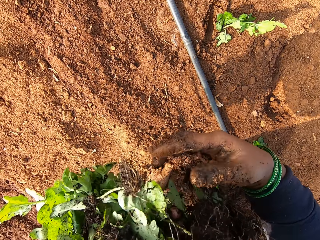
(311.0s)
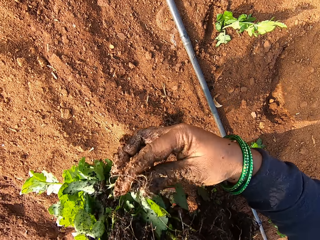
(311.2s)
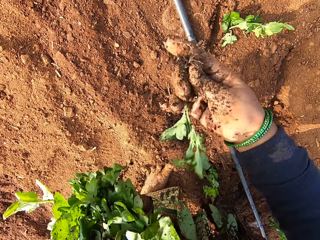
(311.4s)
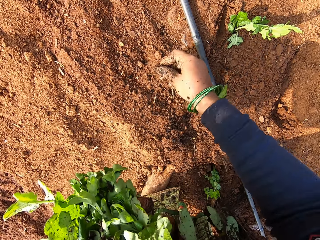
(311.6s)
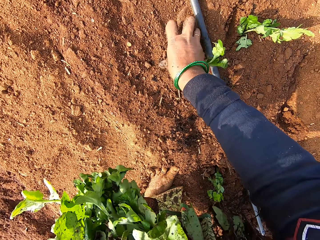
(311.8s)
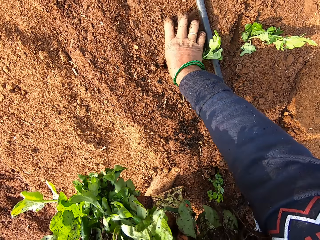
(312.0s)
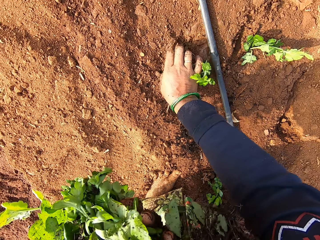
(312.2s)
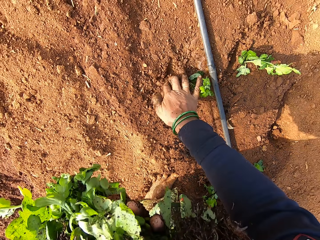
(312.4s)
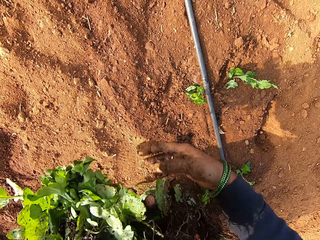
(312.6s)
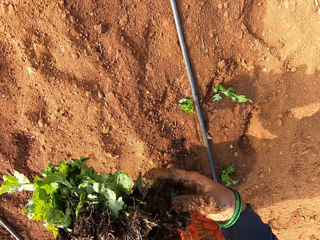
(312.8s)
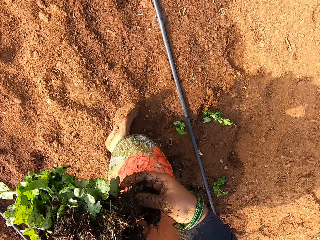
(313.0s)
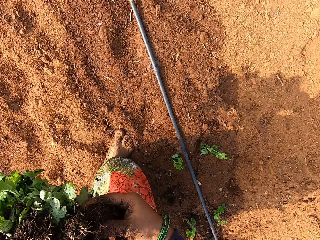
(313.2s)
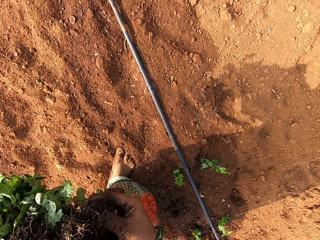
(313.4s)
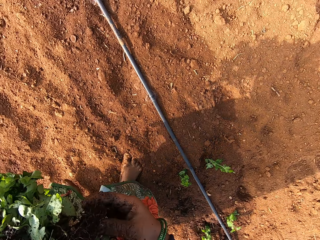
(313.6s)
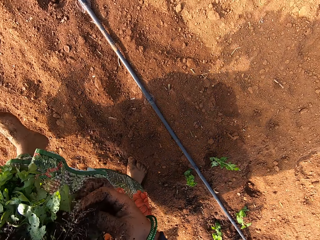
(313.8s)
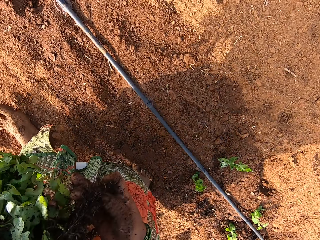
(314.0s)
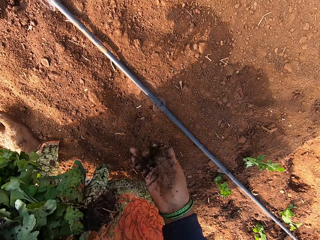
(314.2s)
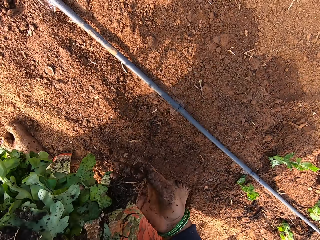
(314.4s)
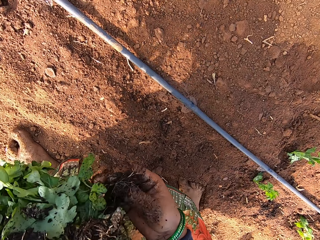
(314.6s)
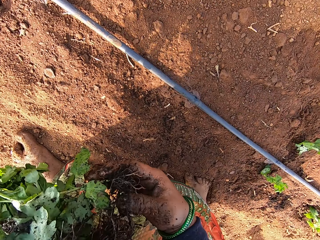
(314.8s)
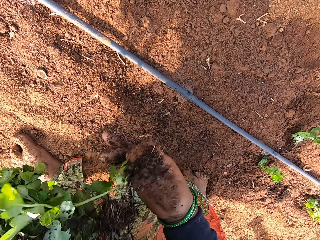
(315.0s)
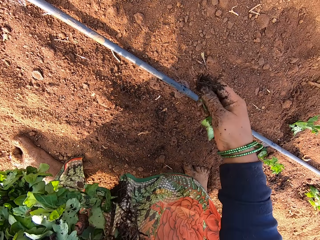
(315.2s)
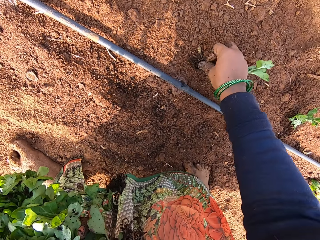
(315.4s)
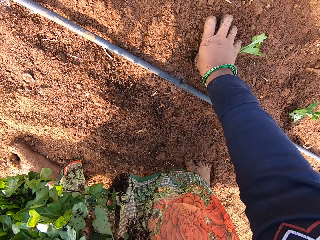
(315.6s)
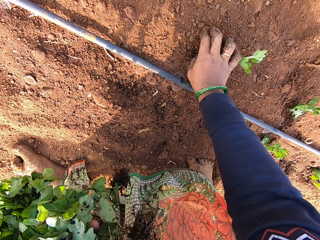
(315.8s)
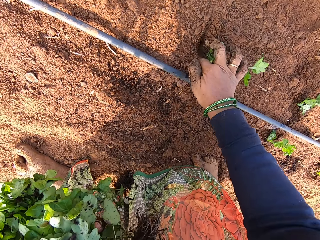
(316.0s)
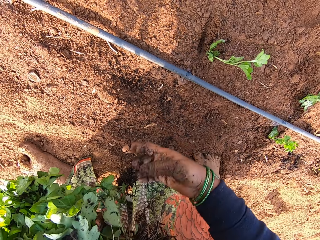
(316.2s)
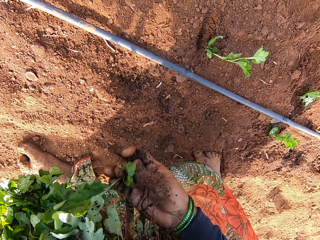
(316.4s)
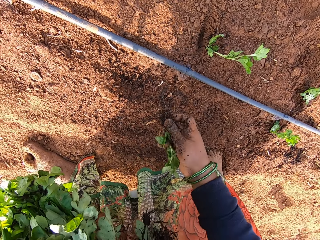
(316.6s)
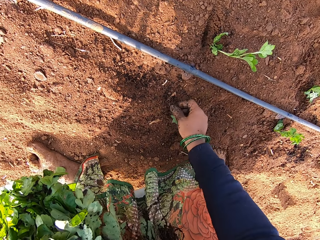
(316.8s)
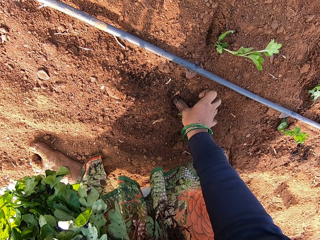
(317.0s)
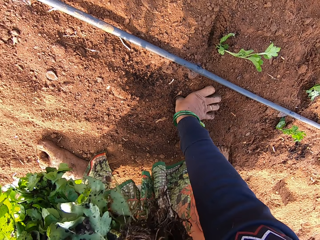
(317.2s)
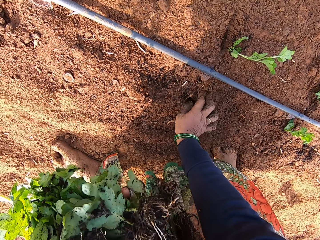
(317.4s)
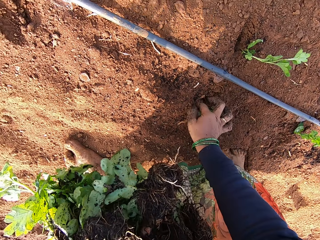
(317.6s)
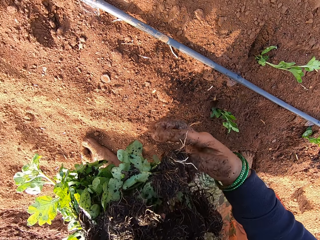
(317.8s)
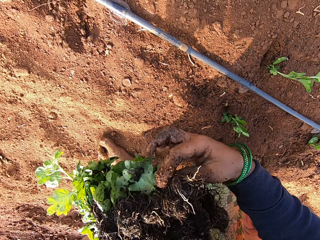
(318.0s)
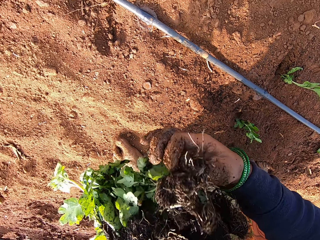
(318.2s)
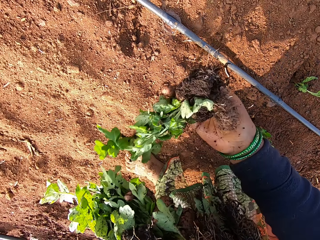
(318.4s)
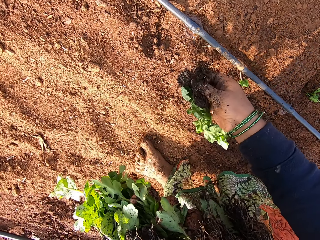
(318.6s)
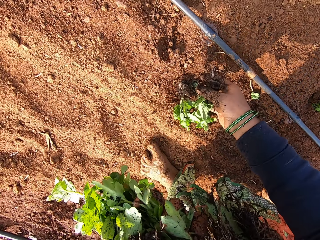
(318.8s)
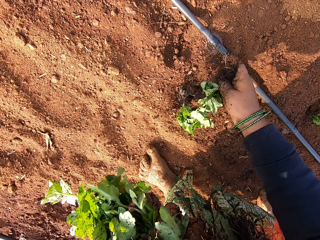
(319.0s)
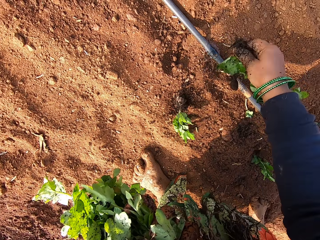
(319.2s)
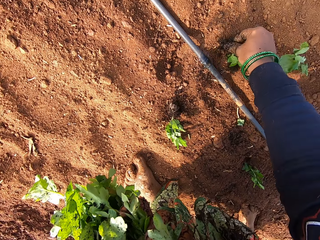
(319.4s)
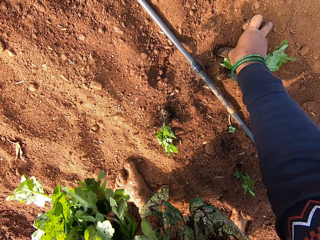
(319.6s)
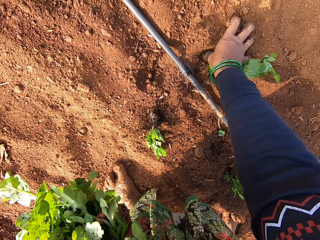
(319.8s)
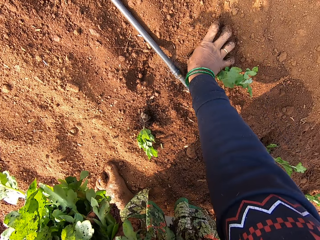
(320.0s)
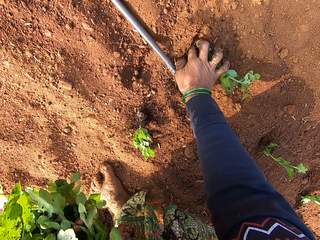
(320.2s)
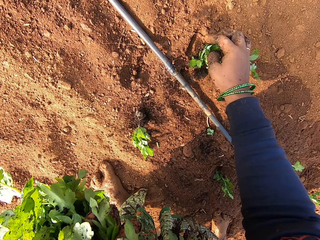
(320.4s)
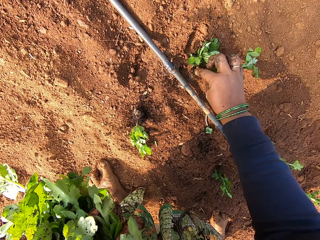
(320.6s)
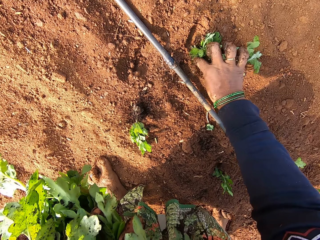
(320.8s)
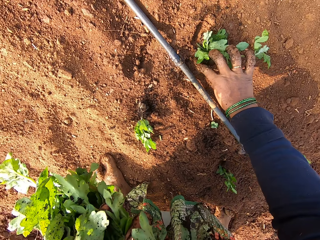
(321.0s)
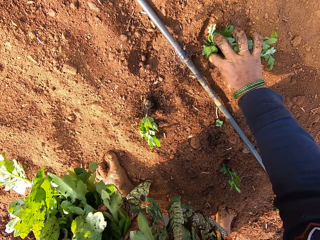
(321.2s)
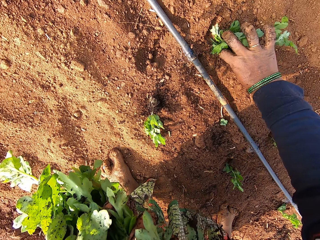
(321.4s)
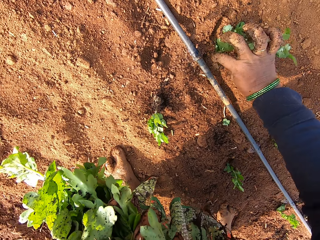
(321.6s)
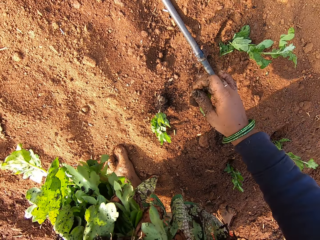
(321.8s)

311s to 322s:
The camera wearer takes a plant from her left hand with her right hand. She inserts the plant in her right hand into the ground with her right thumb. She walks on the field. She takes a plant from her left hand with her right hand. She inserts the plant in her right hand into the ground with her right thumb. She takes a plant from her left hand with her right hand. She inserts the plant in her right hand into the ground with her right thumb. She takes two plants from her left hand with her right hand. She drops a plant in her right hand on the ground. She inserts the plant in her right hand into the ground with her right thumb.

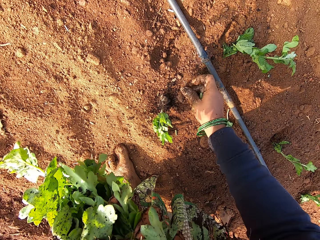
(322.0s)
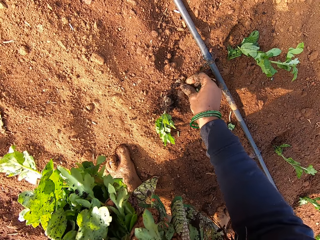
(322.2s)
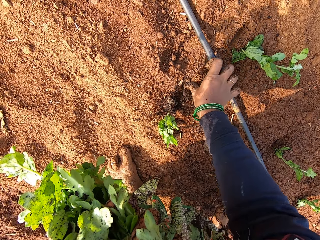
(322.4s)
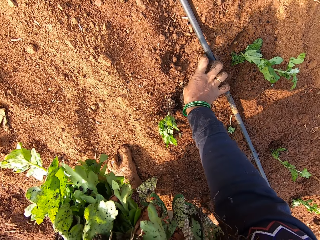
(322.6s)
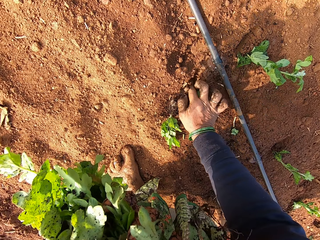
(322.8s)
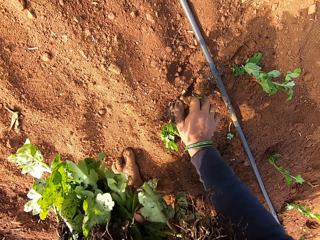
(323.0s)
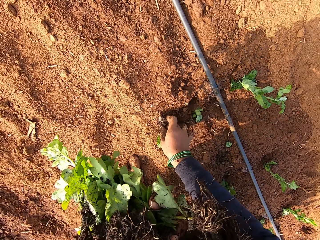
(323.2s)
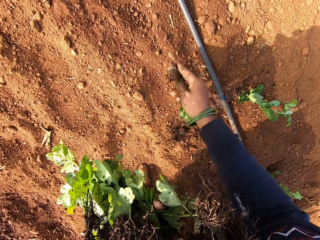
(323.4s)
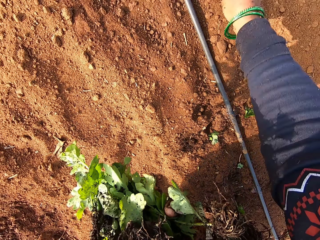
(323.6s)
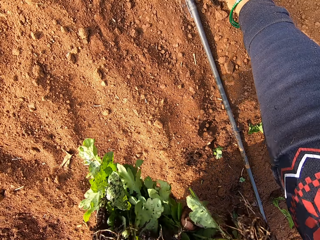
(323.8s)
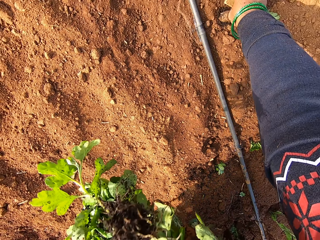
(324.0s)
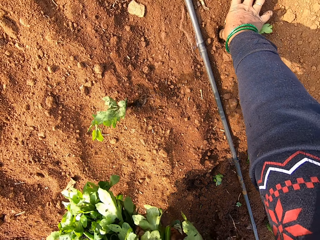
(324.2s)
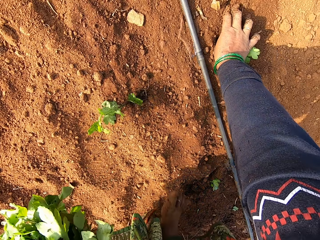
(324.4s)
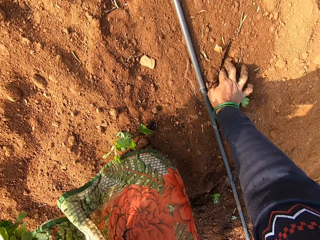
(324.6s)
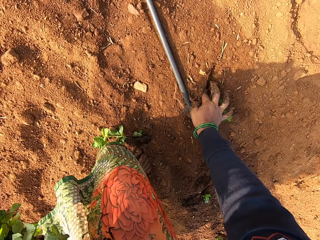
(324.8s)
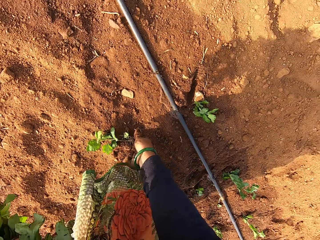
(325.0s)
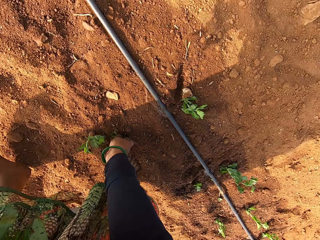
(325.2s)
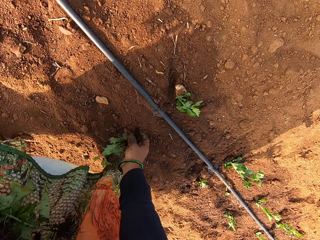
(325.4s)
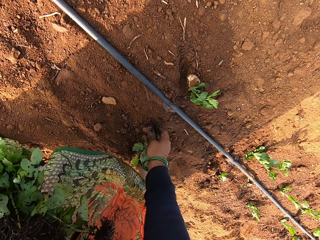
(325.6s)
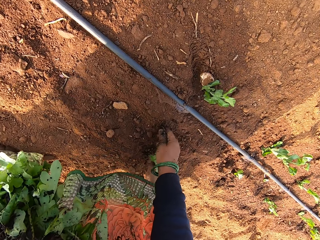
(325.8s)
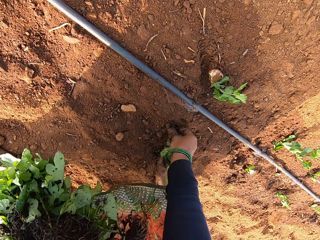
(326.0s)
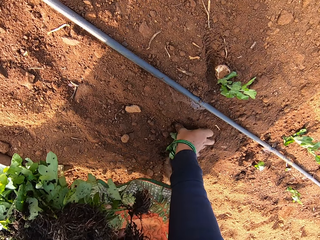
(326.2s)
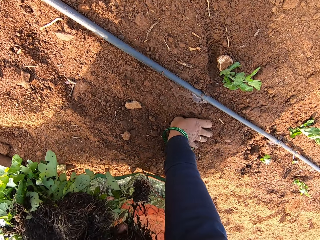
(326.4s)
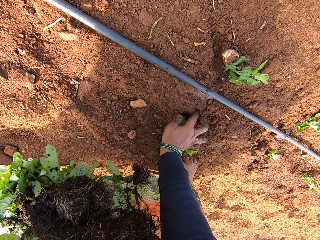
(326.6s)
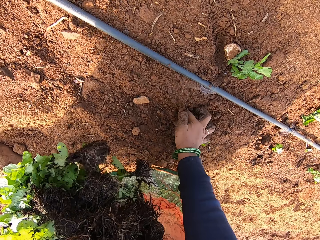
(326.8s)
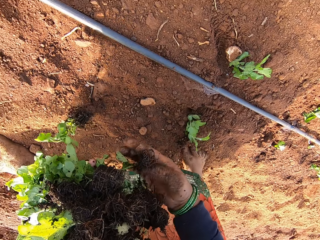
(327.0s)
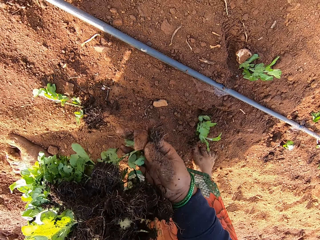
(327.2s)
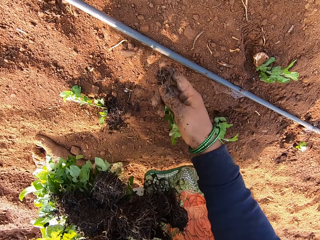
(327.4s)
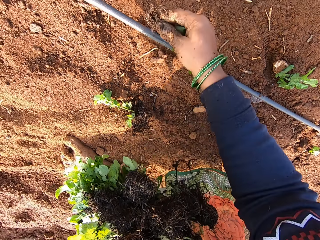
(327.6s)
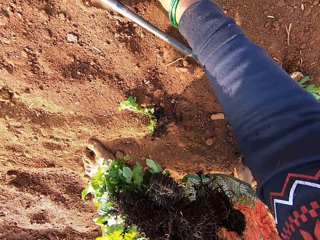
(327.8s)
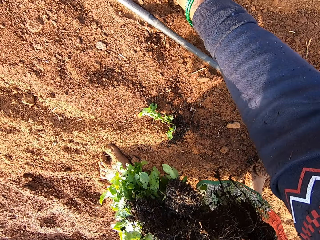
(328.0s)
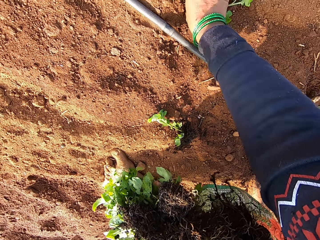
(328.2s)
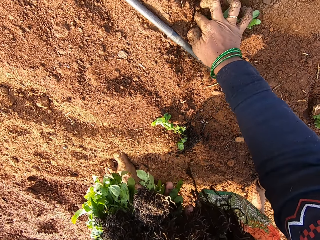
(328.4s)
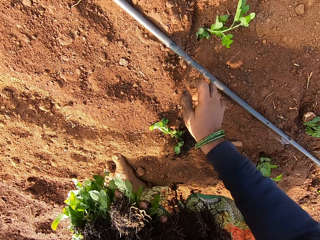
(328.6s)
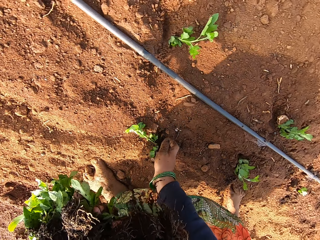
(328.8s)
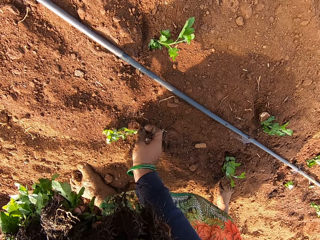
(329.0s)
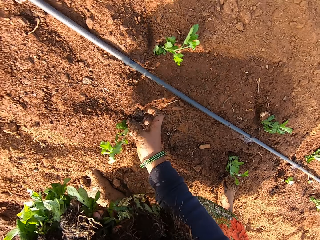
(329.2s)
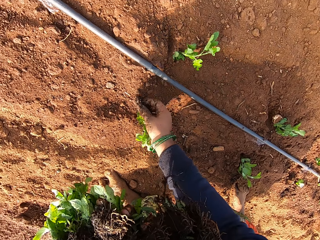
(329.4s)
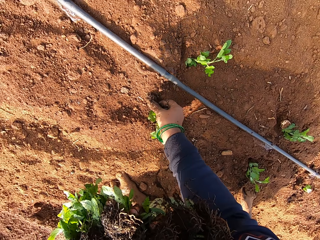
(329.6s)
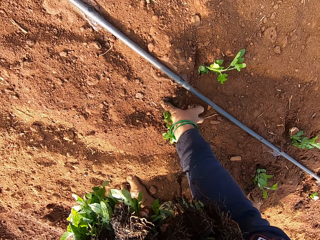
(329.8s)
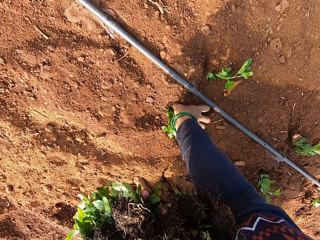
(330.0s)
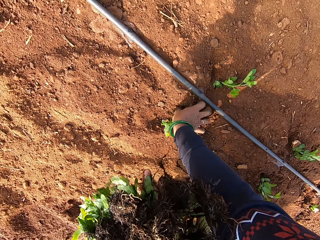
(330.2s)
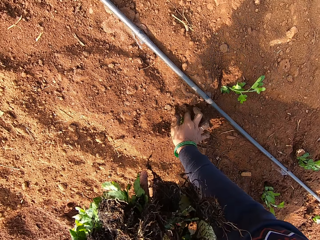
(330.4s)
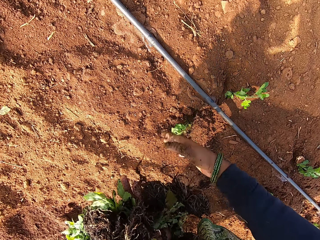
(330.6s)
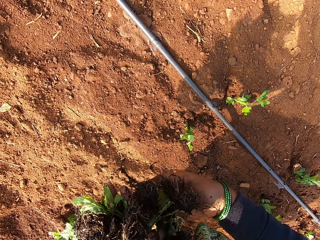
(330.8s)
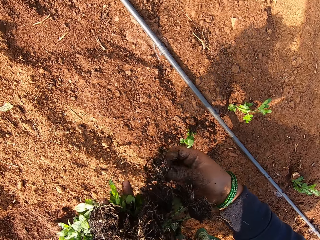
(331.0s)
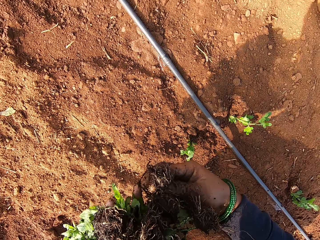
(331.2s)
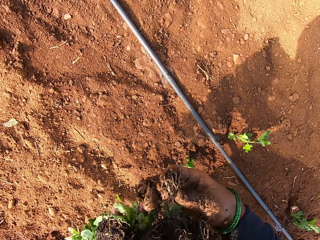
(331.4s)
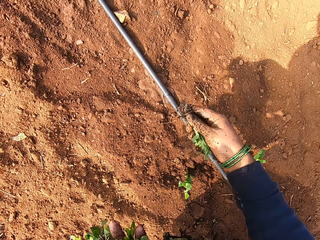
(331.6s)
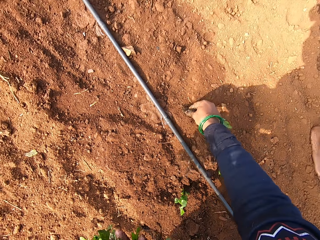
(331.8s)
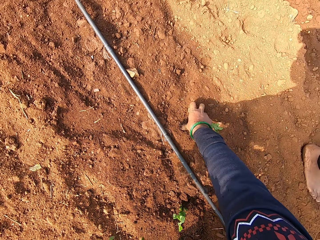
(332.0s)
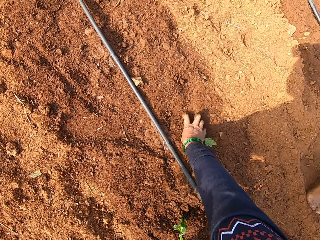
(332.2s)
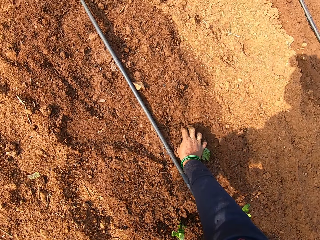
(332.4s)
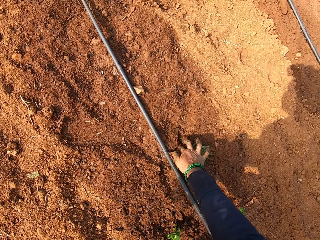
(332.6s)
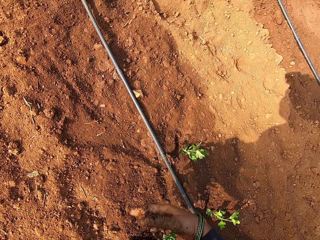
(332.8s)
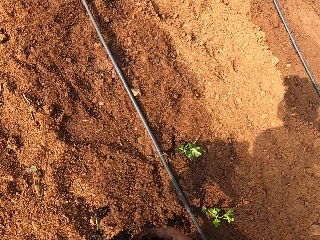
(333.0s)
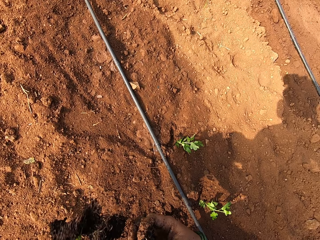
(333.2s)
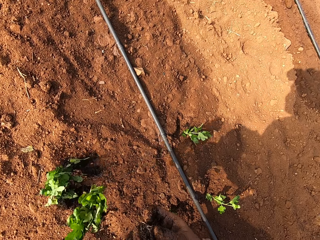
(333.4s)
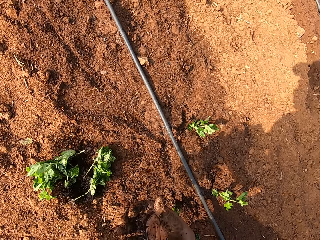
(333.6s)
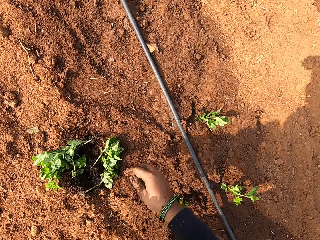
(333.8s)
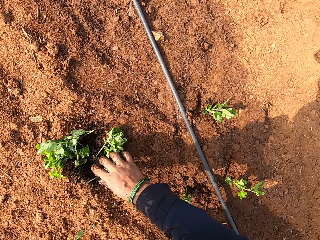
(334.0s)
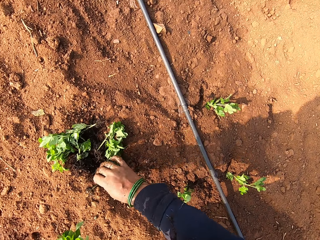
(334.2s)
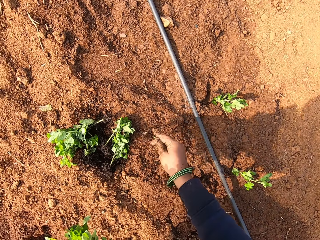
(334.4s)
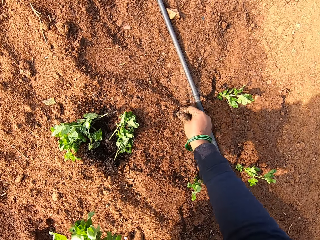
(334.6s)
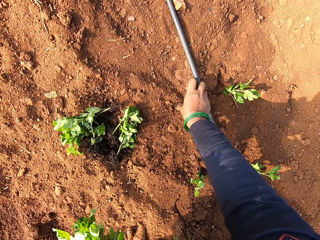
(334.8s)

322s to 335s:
The camera wearer picks a plant from the ground with her right hand. She inserts the plant in her right hand into the ground with her right thumb. She picks a plant from the ground with her right hand. She inserts the plant in her right hand into the ground with her right thumb. She takes a plant from her left hand with her right hand. She inserts the plant in her right hand into the ground with her right thumb. She picks a plant from the ground with her right hand. She inserts the plant in her right hand into the ground with her right thumb. She takes a plant from her left hand with her right hand. She inserts the plant in her right hand into the ground with her right thumb. She drops some plants from her left hand on the ground. She picks a plant from the ground with her right hand.
